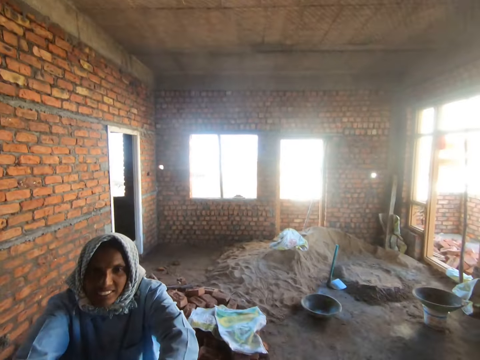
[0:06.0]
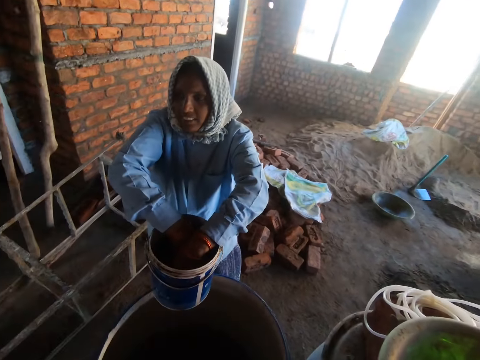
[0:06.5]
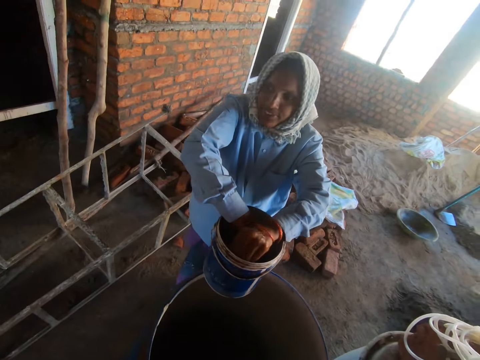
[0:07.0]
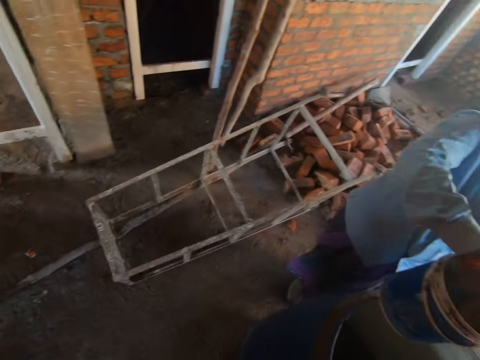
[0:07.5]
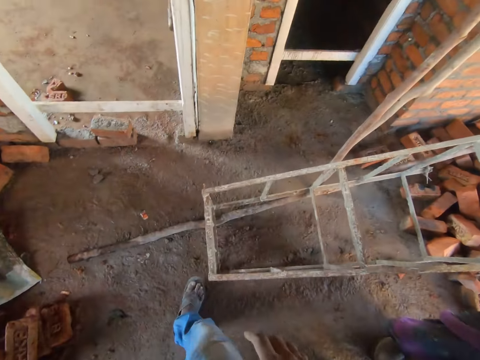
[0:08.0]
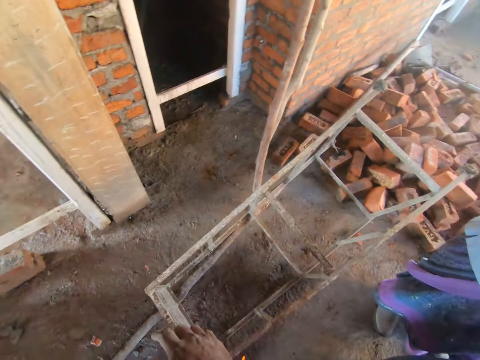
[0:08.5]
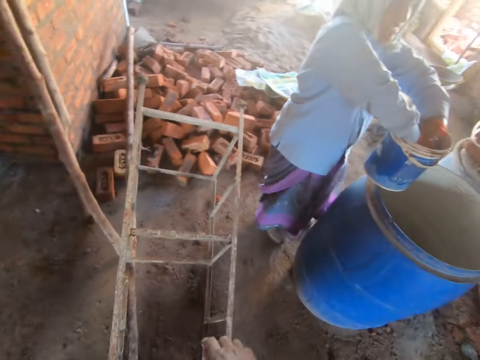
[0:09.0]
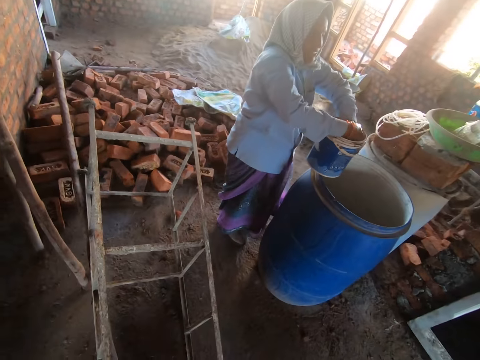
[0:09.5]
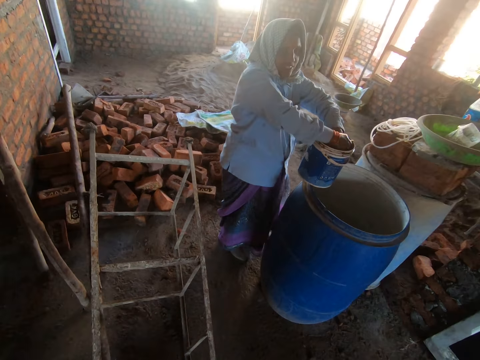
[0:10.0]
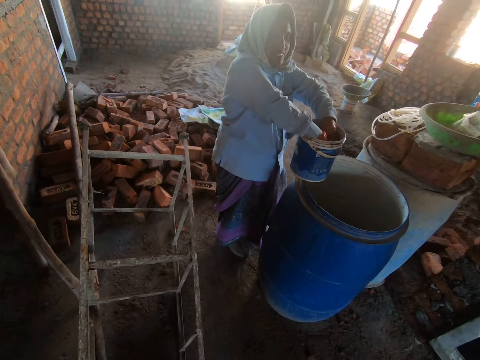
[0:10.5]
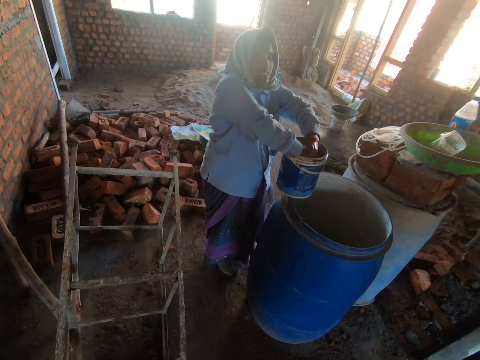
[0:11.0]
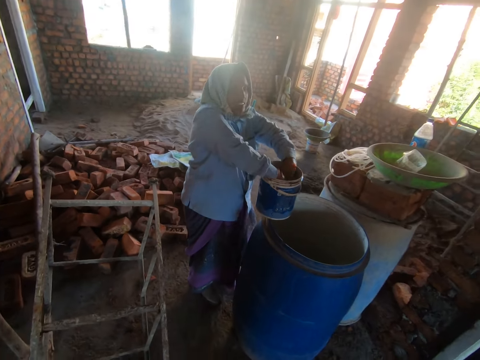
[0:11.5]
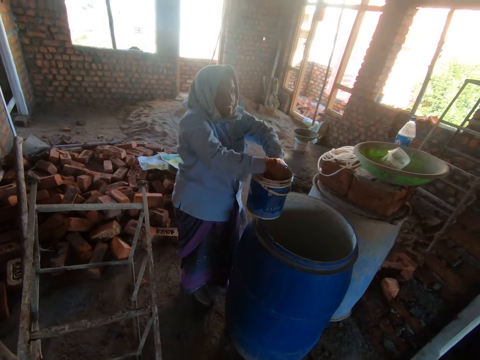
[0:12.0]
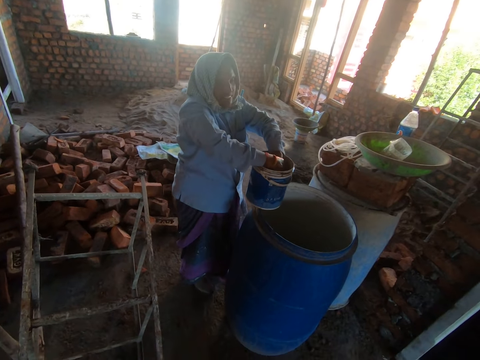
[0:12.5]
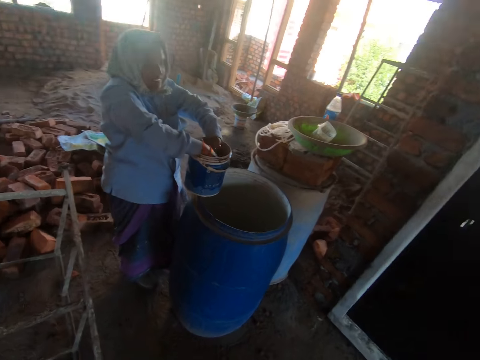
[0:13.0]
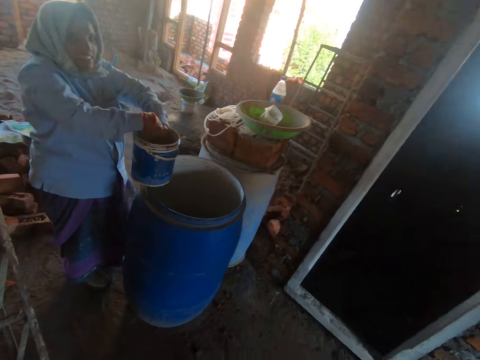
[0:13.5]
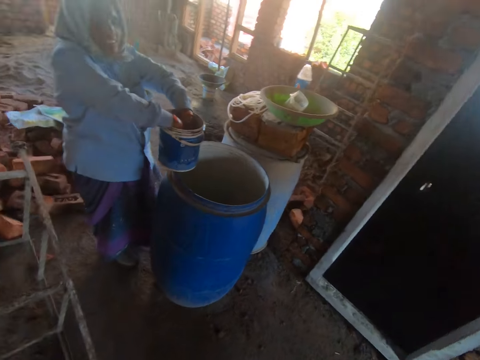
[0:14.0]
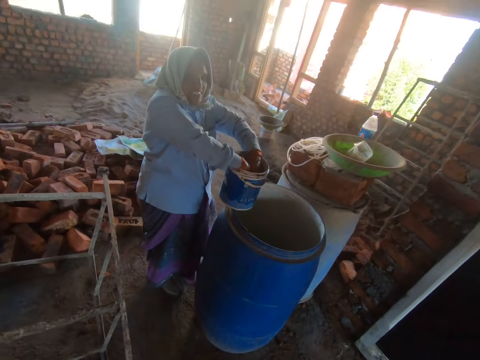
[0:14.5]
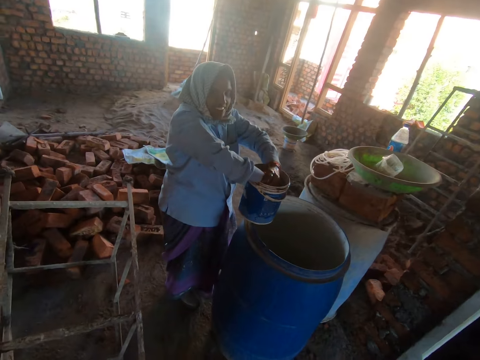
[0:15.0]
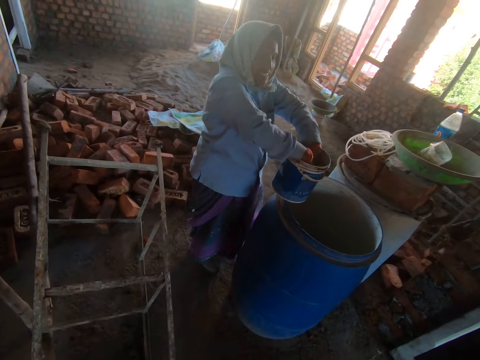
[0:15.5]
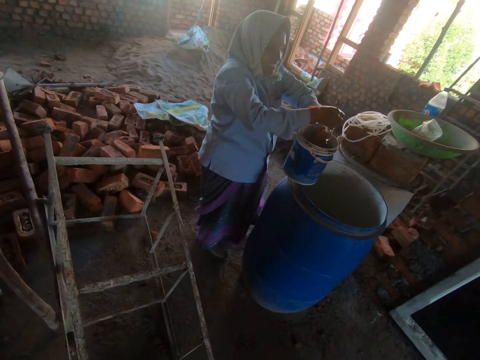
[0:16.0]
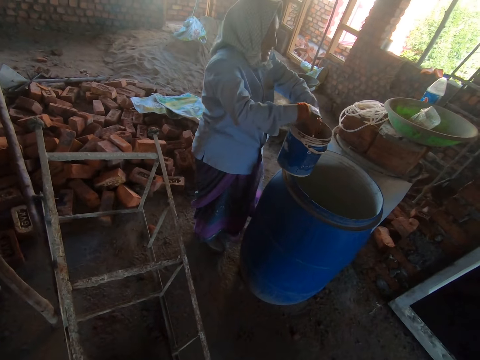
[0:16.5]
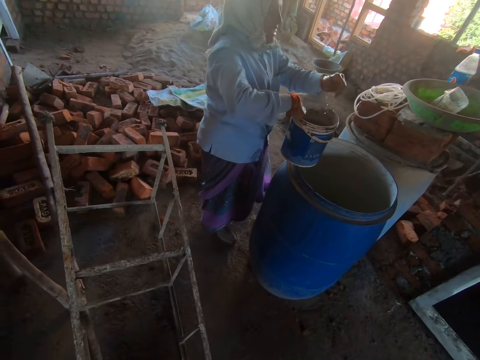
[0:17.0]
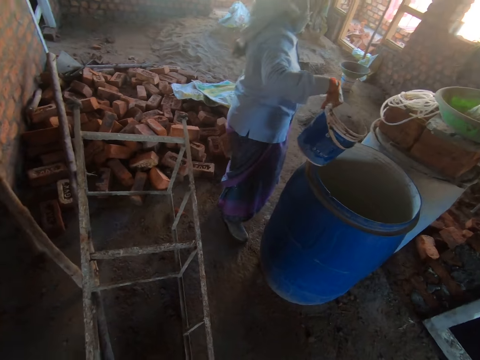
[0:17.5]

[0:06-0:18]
The camera wearer eats the chips. They look around. They interact with a woman. They walk in the room. They eat the chips. They talk. They interact with the woman.

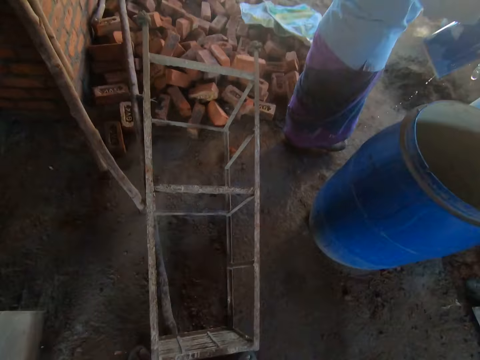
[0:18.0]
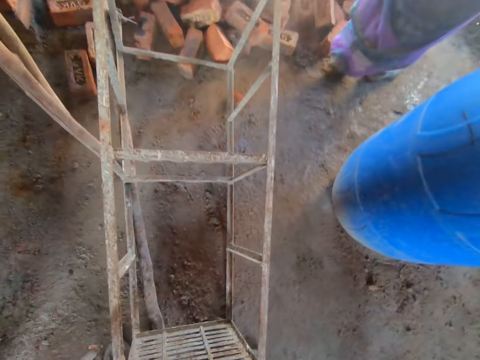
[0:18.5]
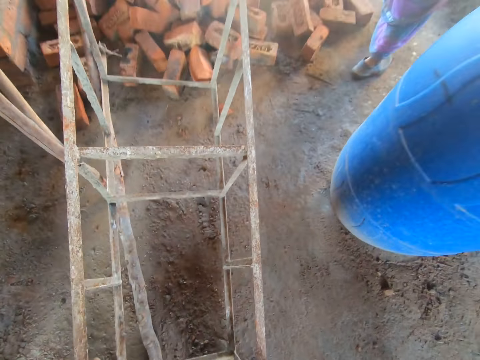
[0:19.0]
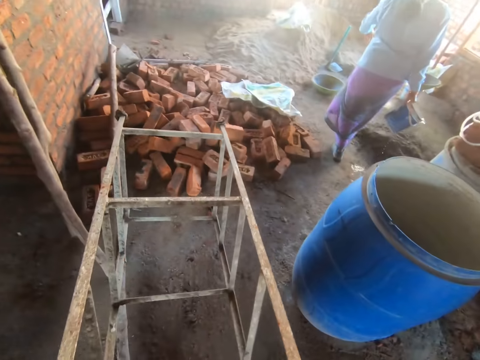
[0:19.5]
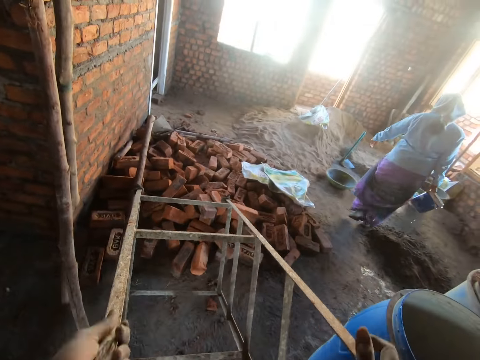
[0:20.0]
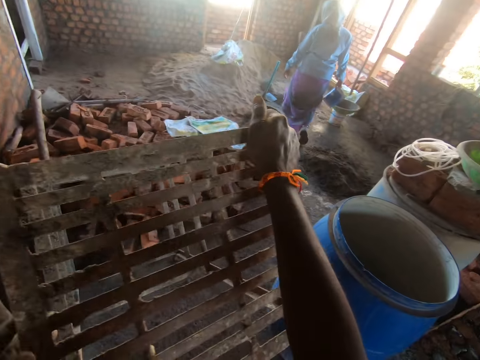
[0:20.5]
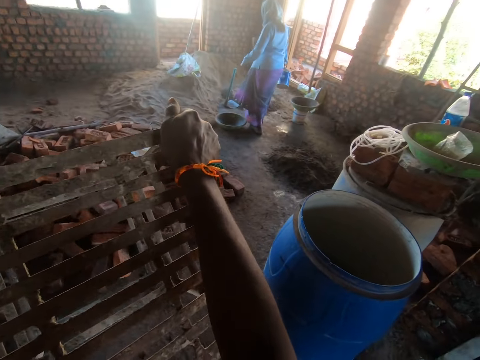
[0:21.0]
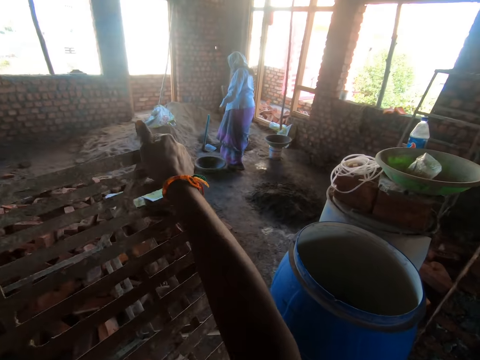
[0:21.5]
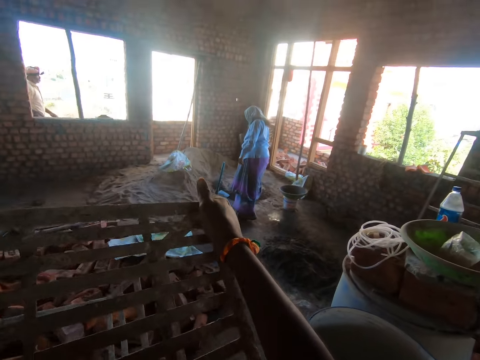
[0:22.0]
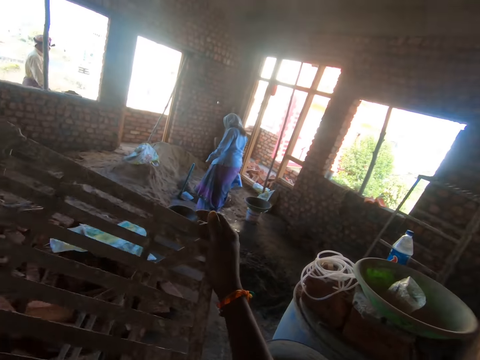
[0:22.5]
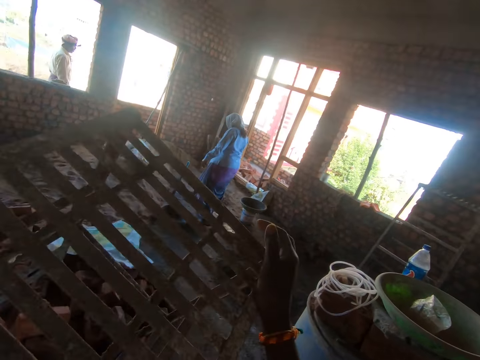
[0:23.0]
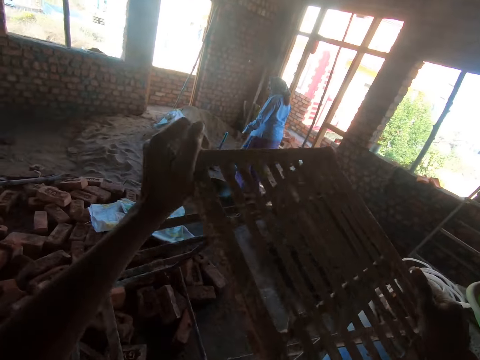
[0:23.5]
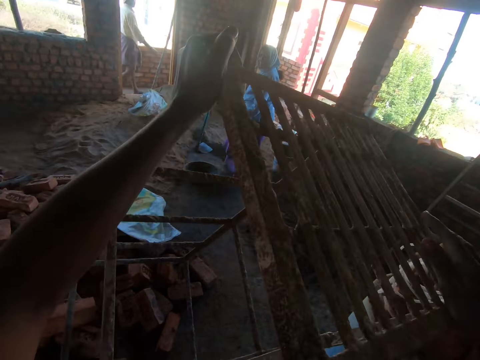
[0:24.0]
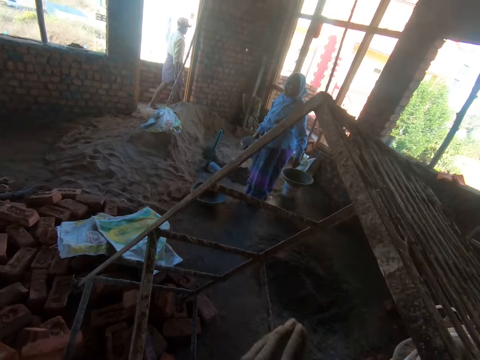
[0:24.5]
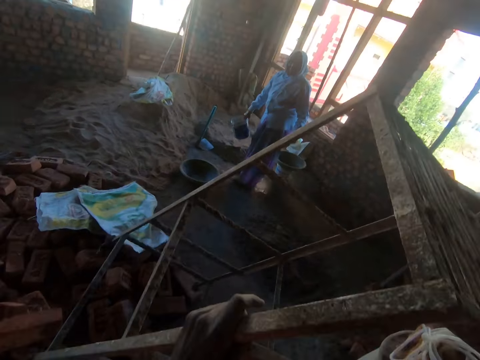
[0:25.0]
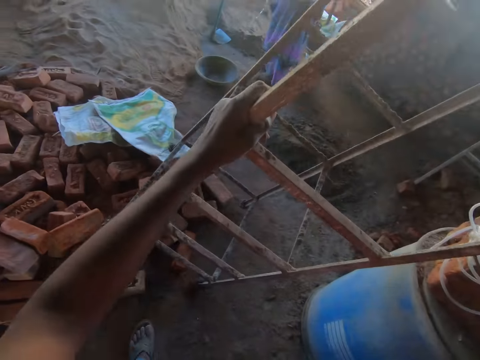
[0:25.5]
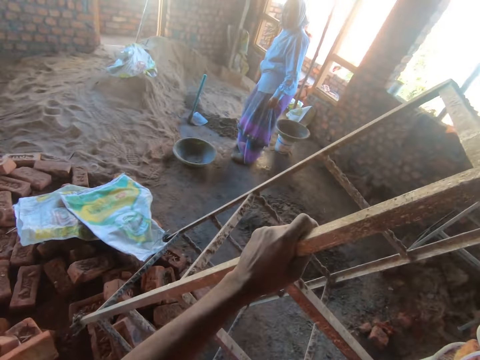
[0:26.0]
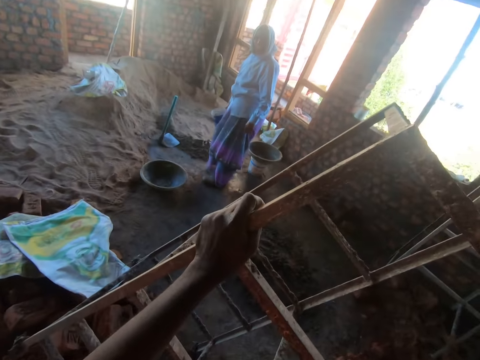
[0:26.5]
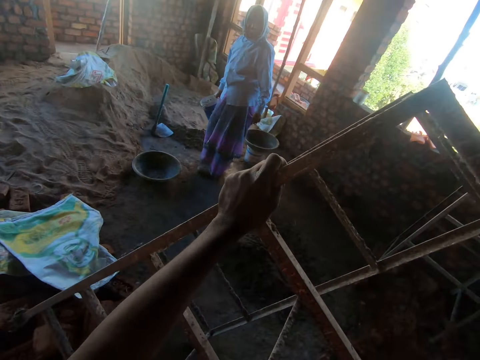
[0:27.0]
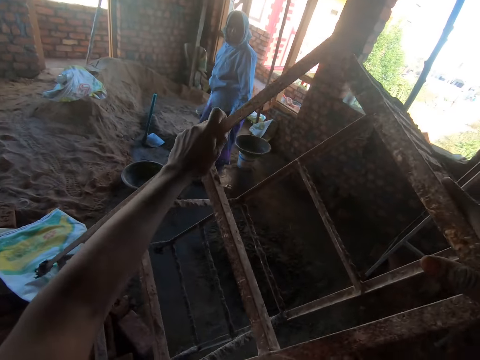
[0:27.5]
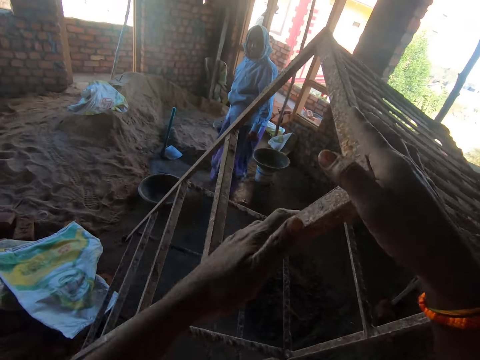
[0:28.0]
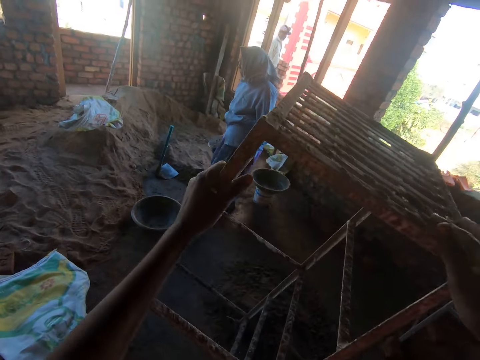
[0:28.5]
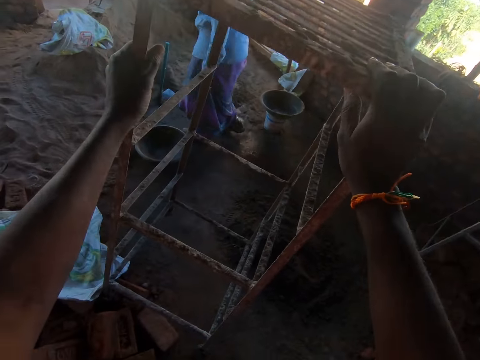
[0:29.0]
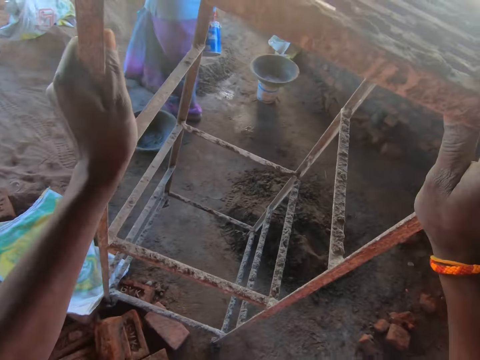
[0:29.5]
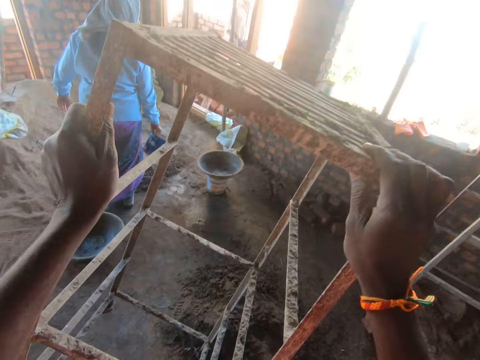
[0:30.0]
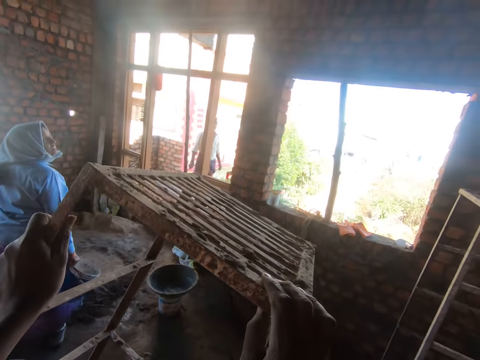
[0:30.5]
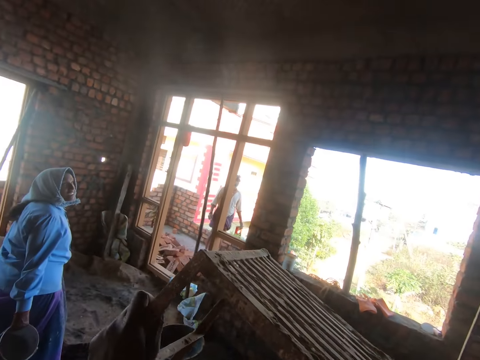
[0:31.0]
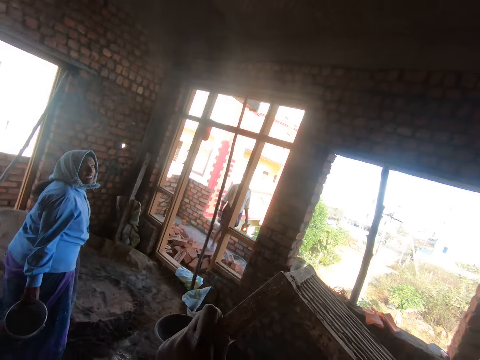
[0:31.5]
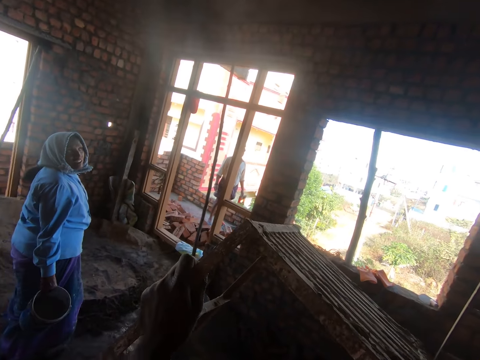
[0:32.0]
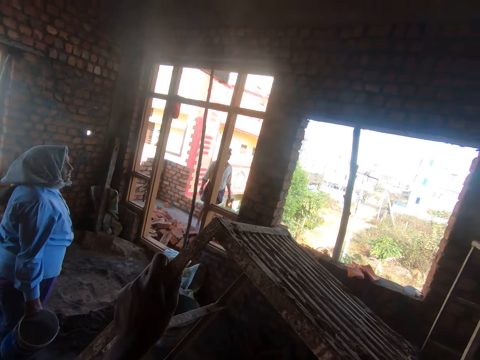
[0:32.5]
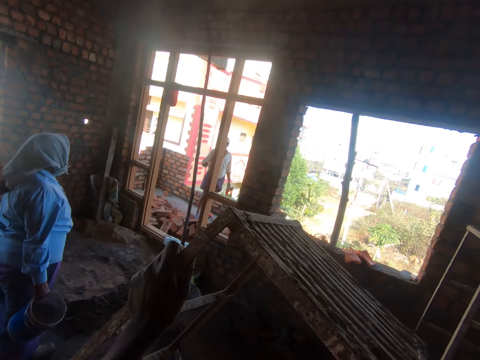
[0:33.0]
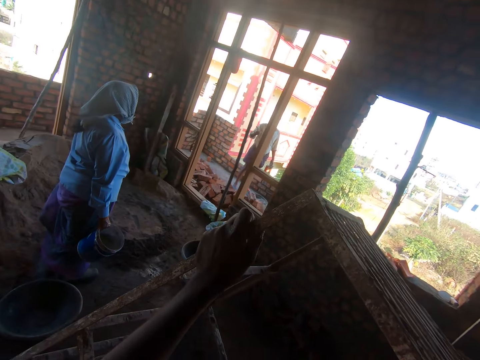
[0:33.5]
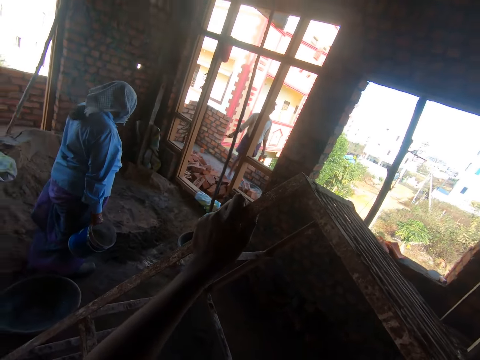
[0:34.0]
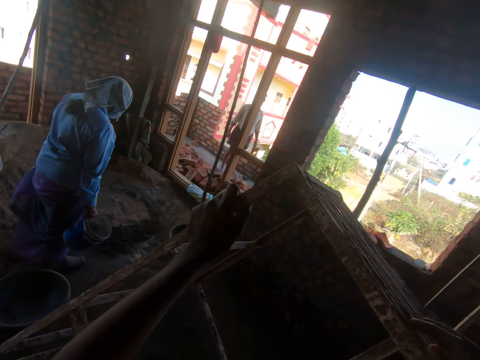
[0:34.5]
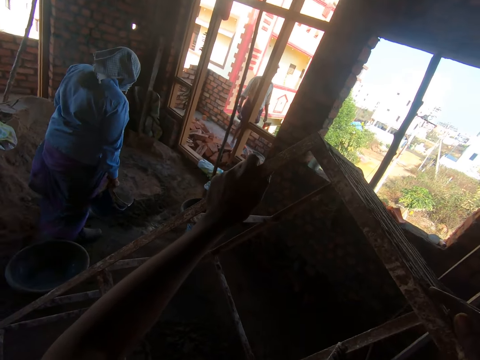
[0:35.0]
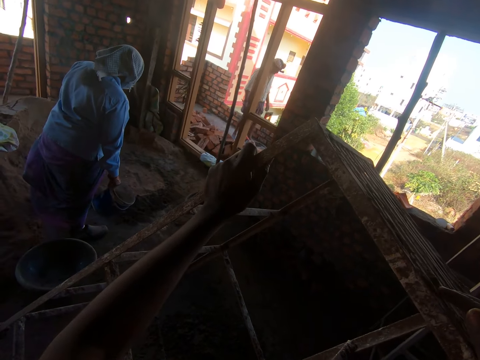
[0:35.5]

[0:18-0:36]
The camera wearer picks the ladder from the floor. They look around. They touch something. They interact with a woman. They move the ladder. They interact with the woman. They look around.
